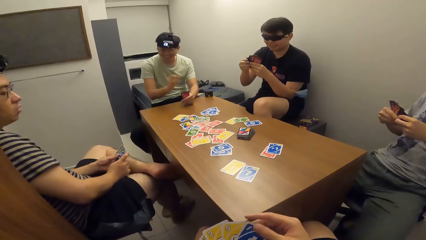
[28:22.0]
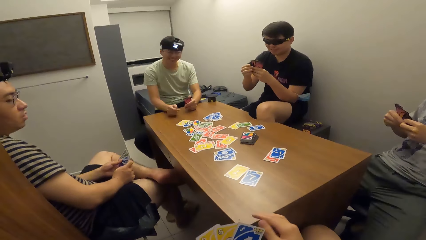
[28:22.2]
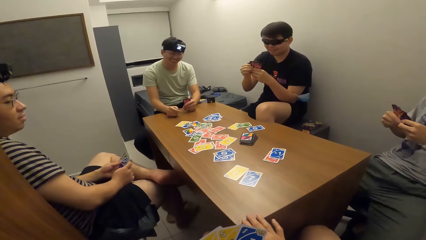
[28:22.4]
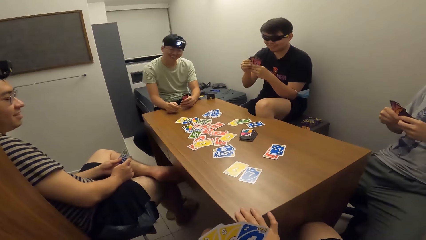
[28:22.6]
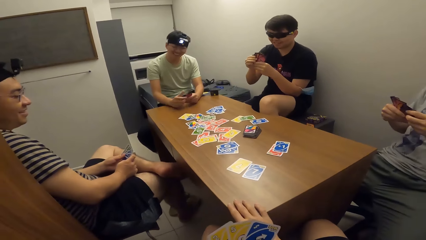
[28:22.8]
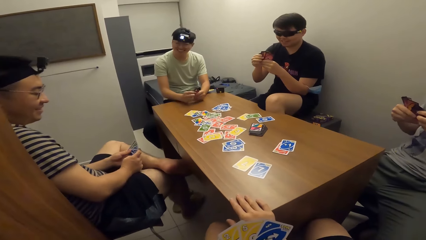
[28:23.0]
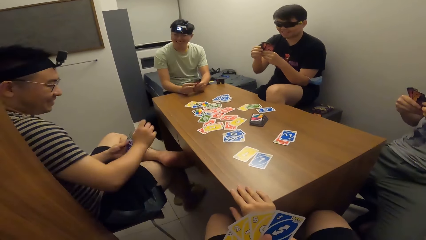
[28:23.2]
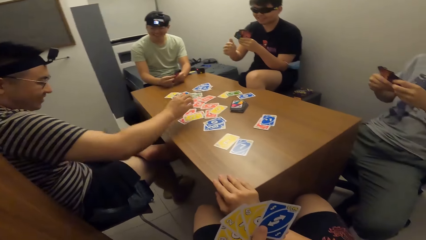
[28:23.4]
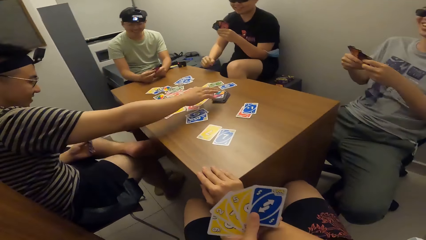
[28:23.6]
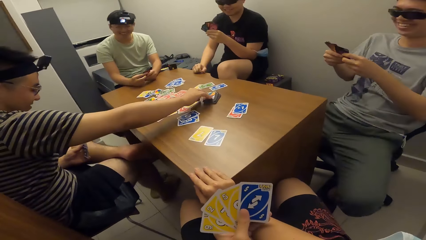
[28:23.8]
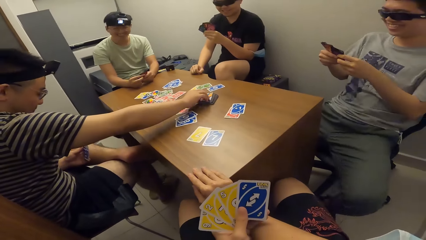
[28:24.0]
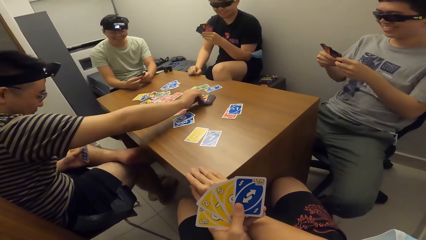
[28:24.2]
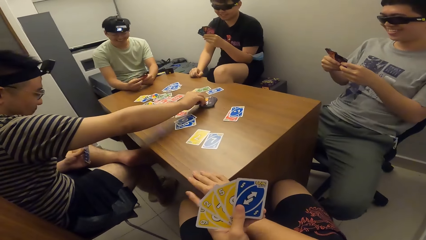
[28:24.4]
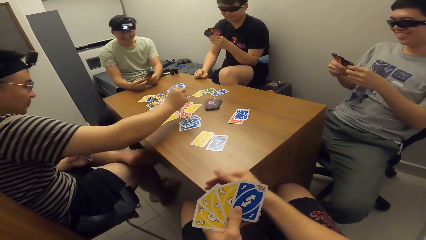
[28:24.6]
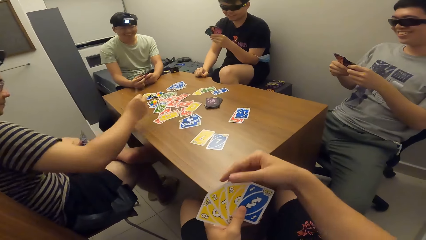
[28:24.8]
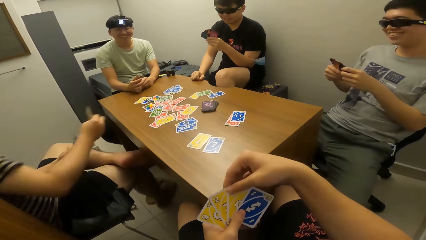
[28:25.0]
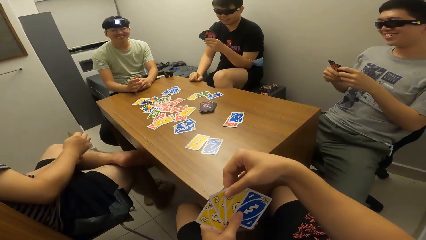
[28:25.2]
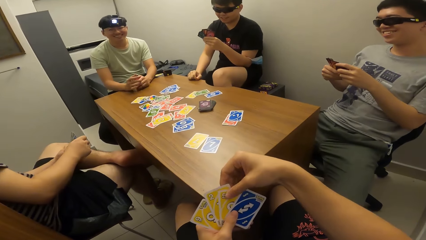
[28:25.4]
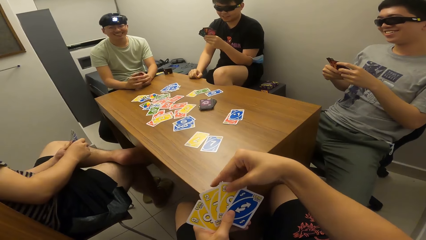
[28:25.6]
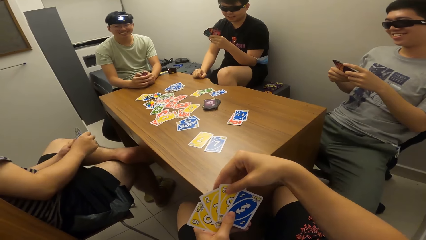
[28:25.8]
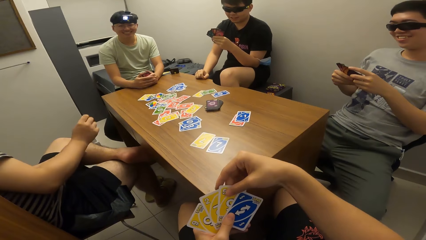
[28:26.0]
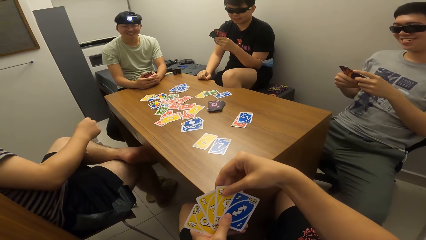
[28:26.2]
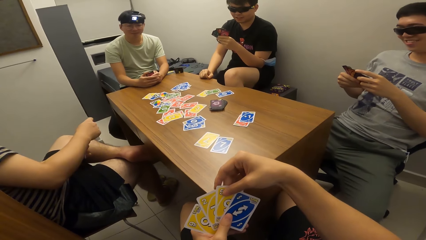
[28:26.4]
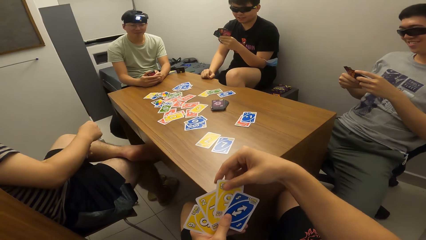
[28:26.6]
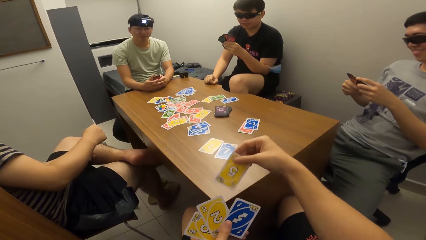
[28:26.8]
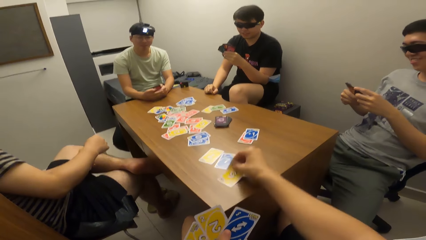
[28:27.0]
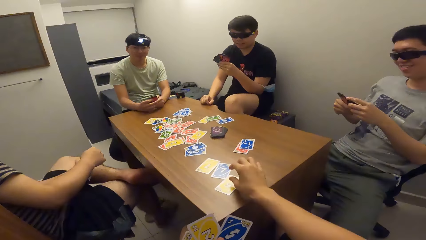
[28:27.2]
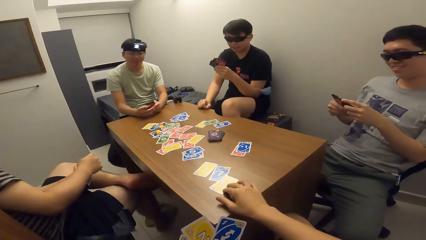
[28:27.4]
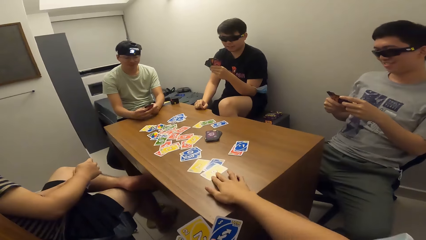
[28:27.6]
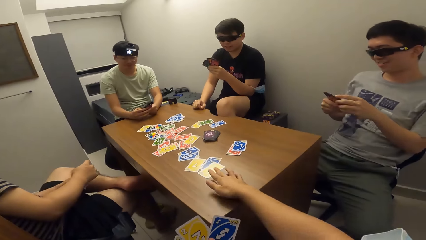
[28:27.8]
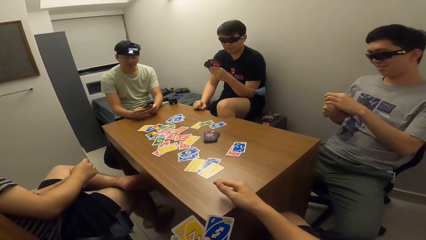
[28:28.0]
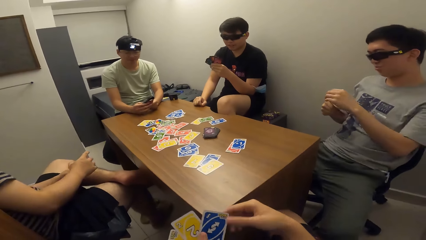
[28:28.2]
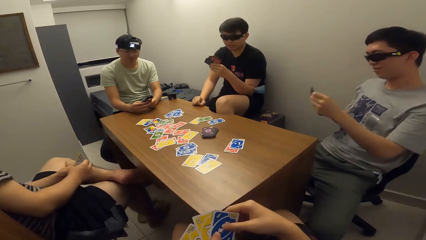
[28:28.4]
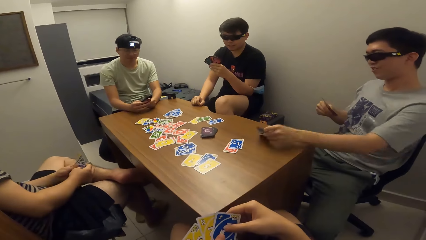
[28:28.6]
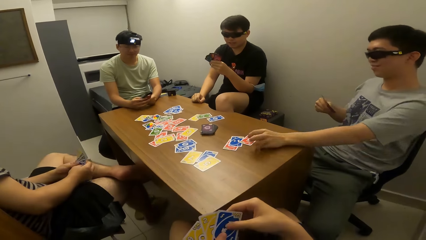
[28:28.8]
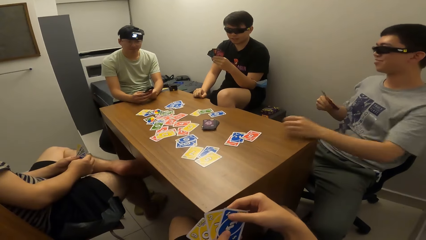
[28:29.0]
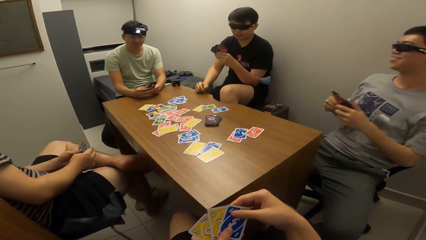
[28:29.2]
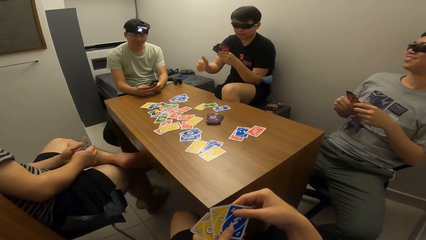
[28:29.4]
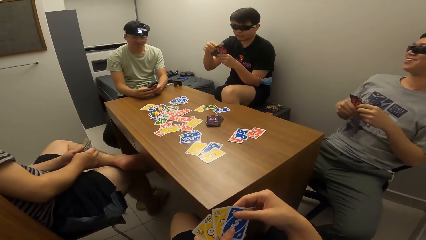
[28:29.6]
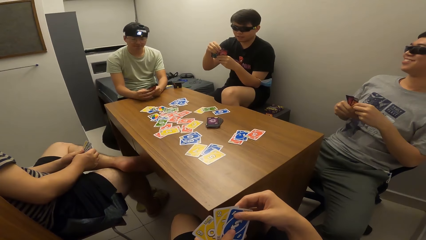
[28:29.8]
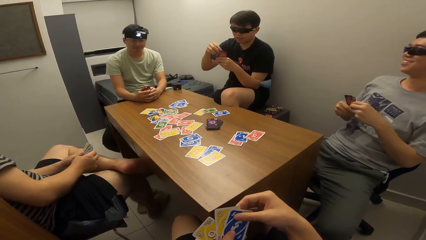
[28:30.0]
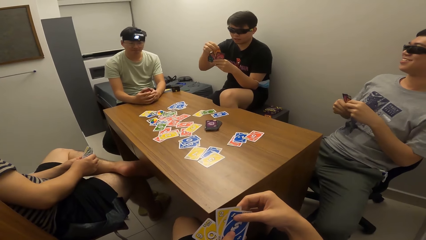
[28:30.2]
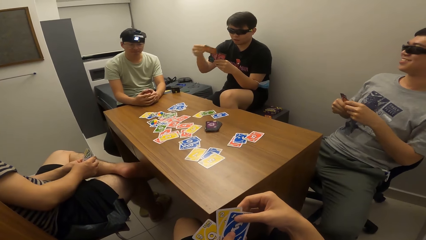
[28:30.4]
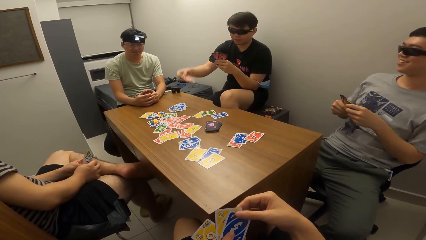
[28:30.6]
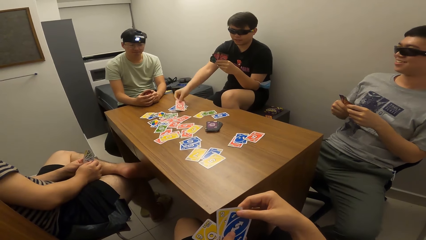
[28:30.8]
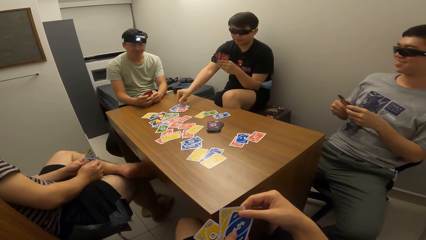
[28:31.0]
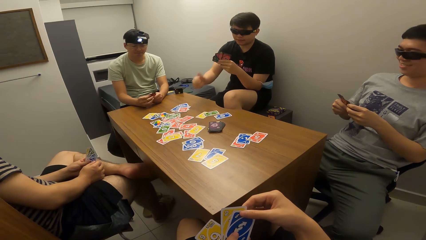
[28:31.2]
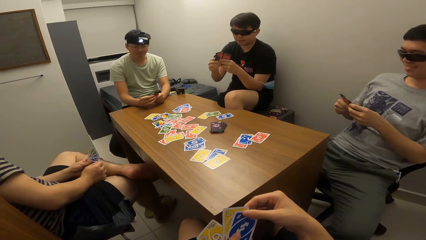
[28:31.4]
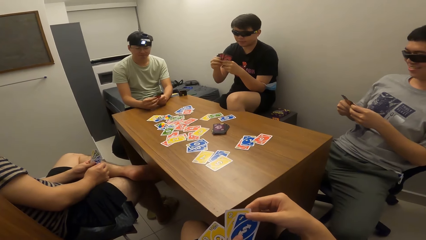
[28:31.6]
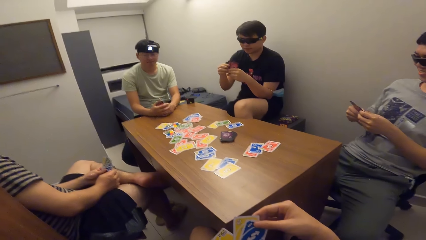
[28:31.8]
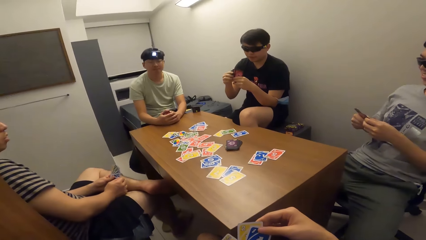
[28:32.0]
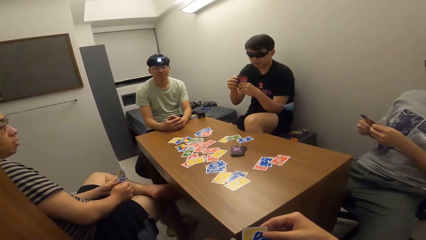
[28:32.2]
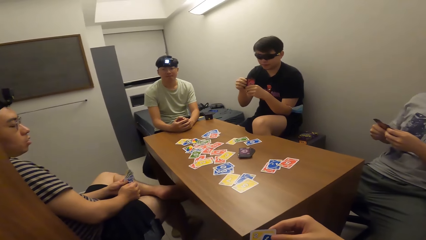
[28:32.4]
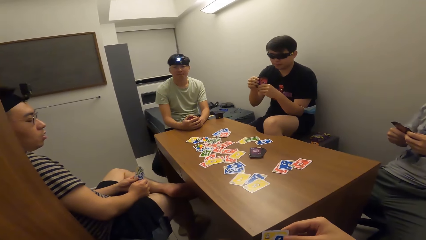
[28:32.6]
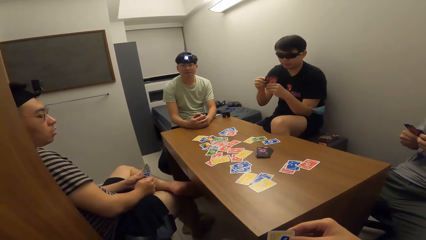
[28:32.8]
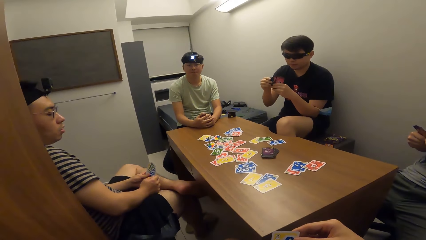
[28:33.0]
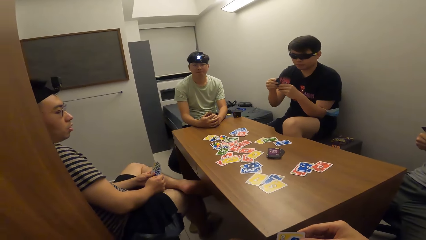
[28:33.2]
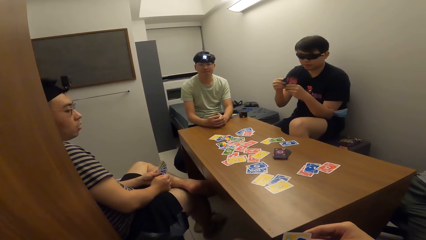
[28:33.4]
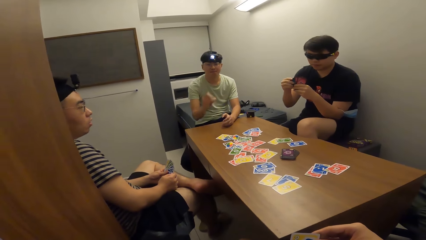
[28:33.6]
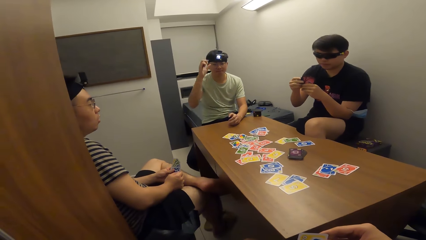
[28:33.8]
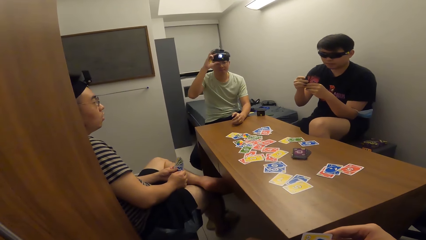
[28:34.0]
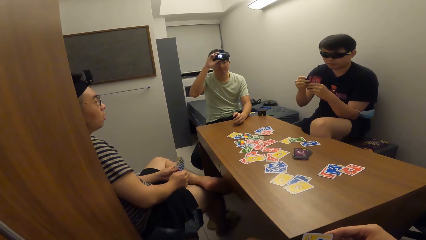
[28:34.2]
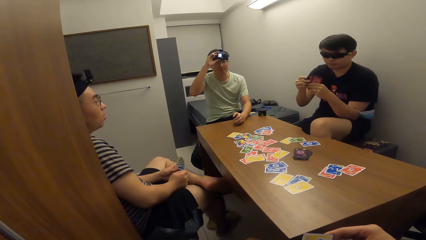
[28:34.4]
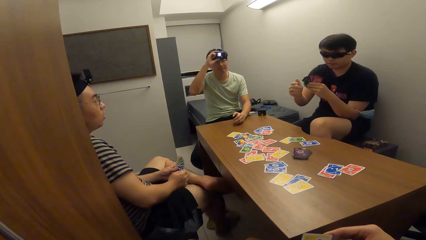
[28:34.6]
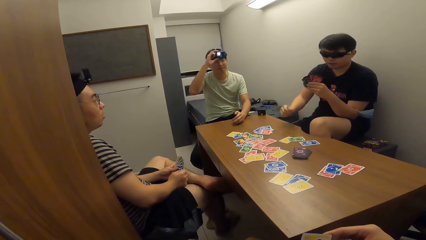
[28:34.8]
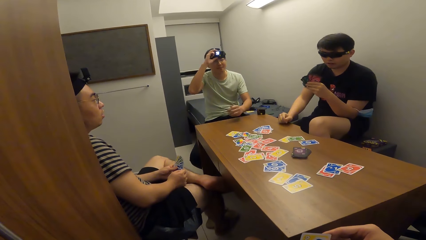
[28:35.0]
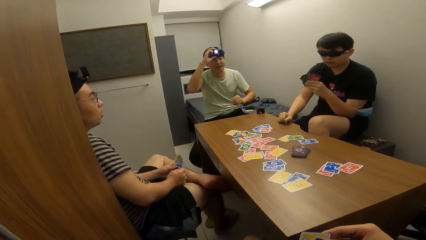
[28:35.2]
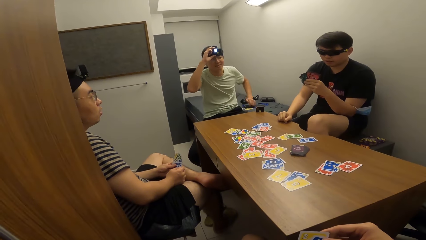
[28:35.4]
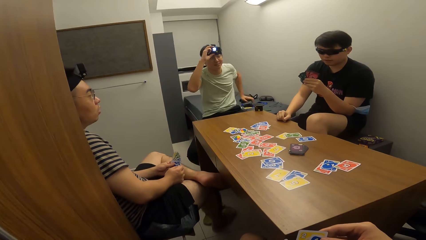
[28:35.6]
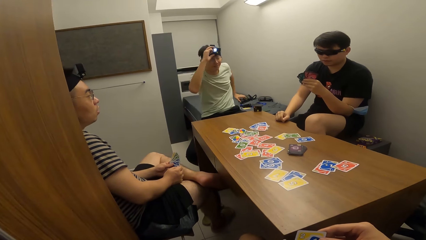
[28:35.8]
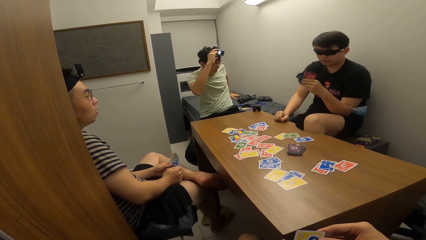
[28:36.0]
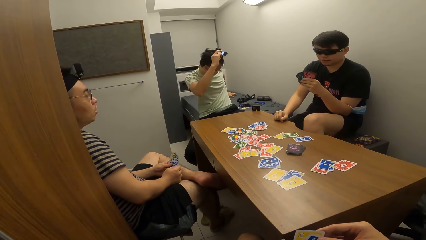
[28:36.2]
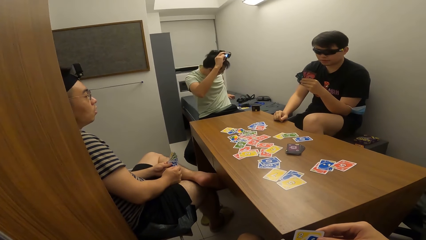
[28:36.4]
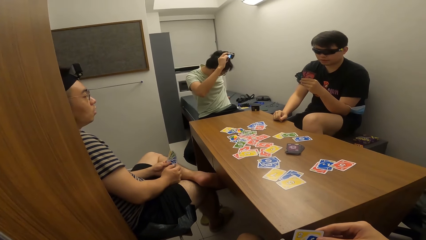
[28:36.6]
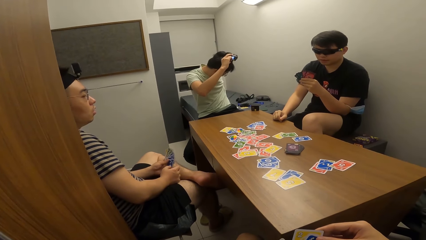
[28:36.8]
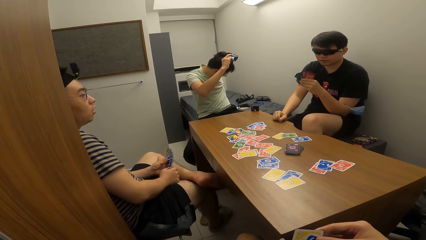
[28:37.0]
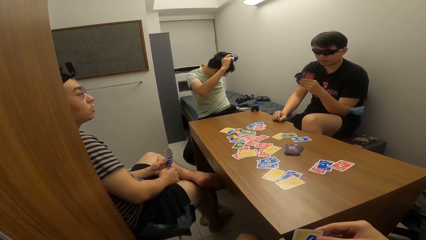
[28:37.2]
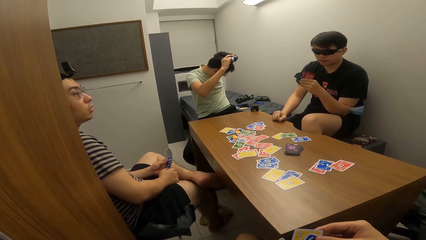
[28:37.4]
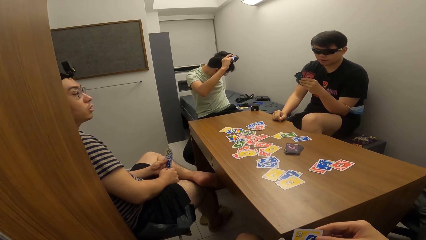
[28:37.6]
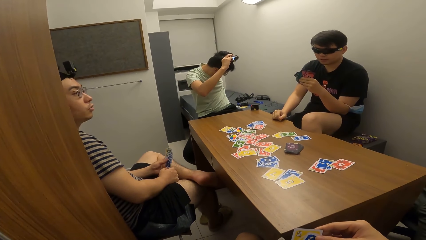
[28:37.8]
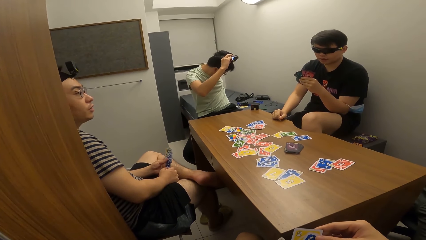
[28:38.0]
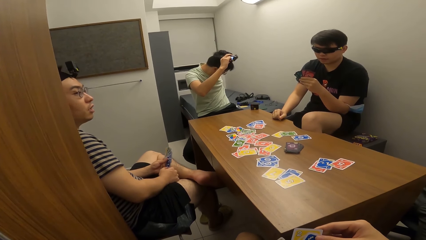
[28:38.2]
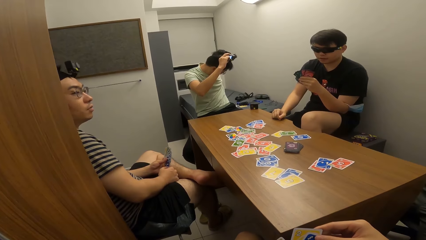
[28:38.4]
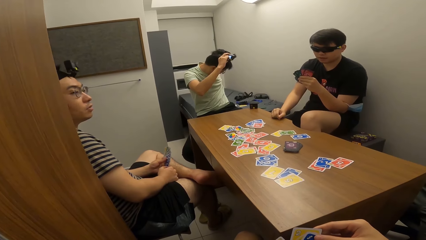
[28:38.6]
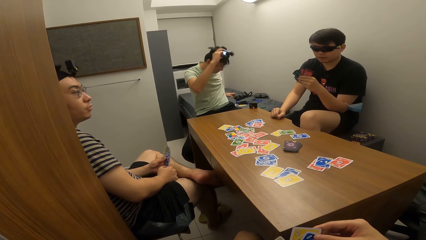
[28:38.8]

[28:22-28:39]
A man picks a playing card from the table with his right hand. The camera wearer drops the playing card on the table with his right hand. Another man drops the playing card on the table with his left hand. A third man drops the playing card on the table with his right hand. A fourth man holds the headgear on his head with his right hand. The fourth man looks behind.
